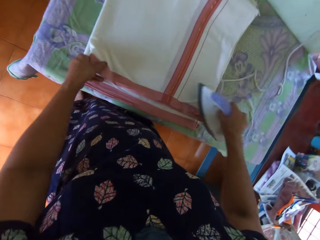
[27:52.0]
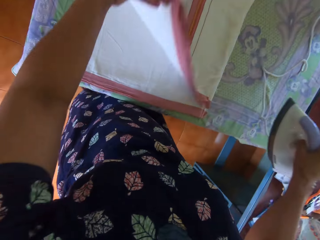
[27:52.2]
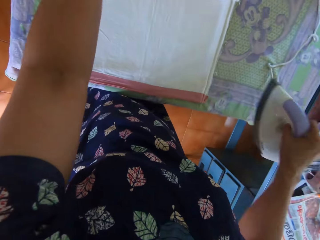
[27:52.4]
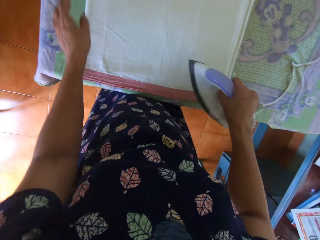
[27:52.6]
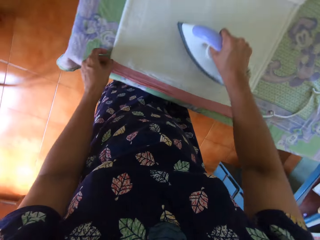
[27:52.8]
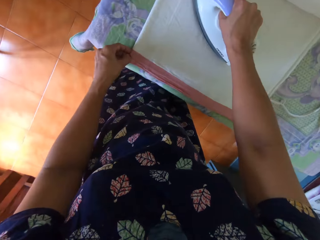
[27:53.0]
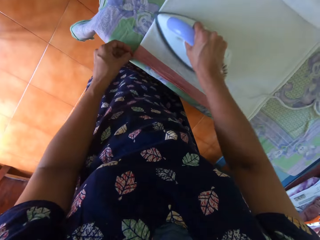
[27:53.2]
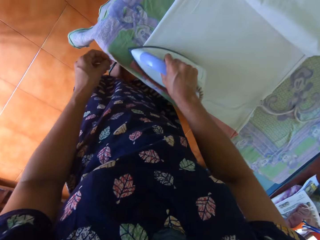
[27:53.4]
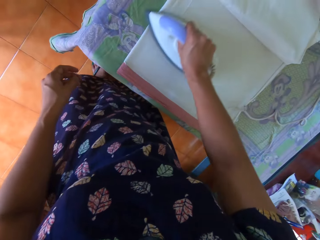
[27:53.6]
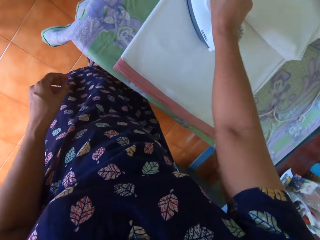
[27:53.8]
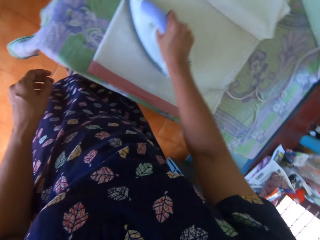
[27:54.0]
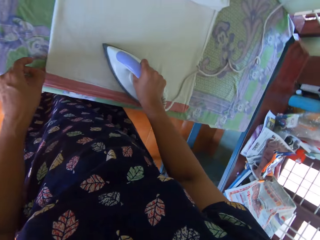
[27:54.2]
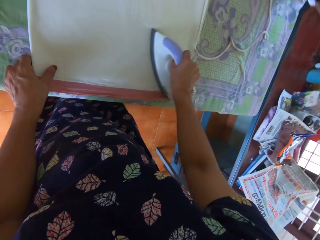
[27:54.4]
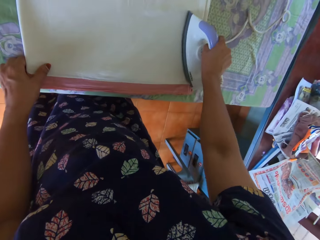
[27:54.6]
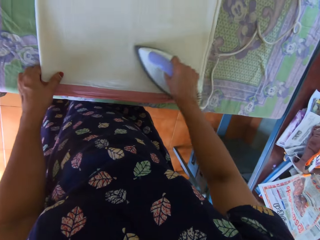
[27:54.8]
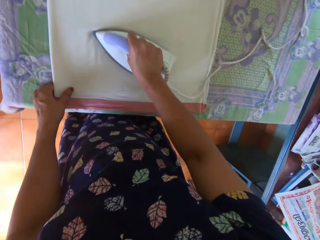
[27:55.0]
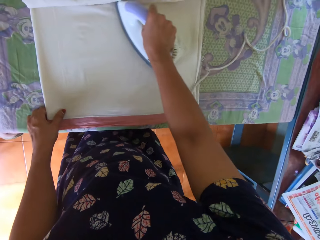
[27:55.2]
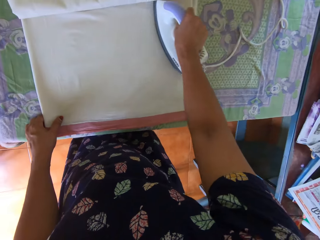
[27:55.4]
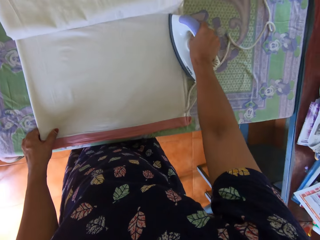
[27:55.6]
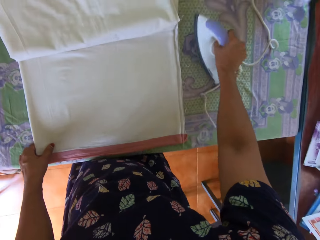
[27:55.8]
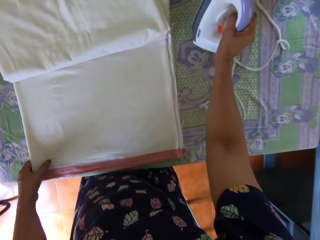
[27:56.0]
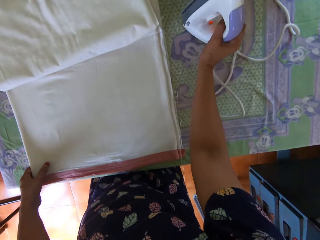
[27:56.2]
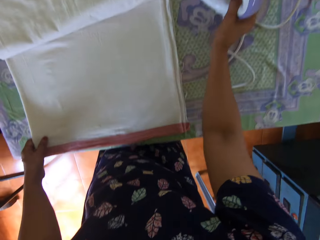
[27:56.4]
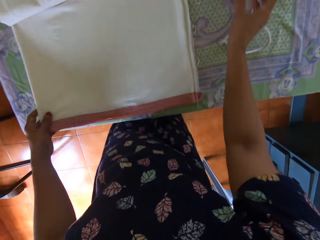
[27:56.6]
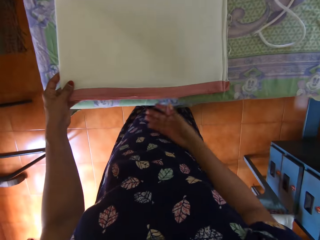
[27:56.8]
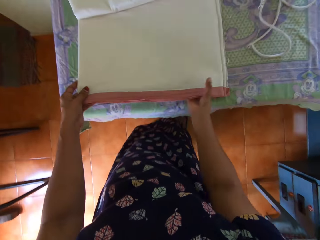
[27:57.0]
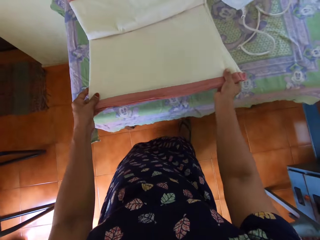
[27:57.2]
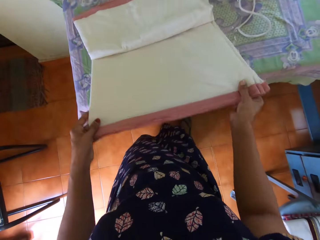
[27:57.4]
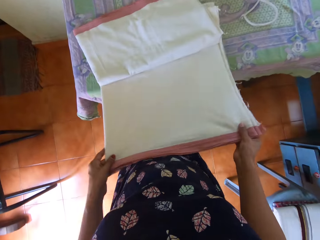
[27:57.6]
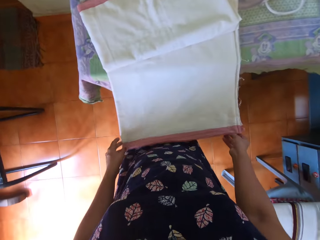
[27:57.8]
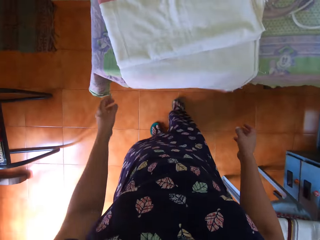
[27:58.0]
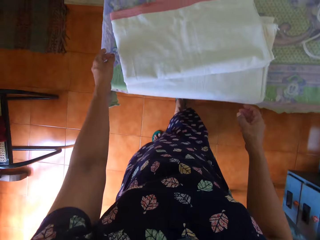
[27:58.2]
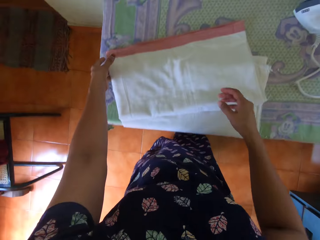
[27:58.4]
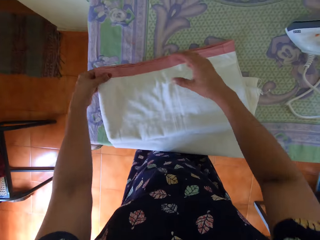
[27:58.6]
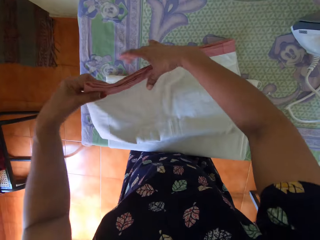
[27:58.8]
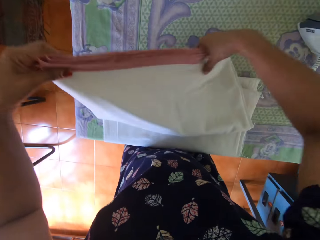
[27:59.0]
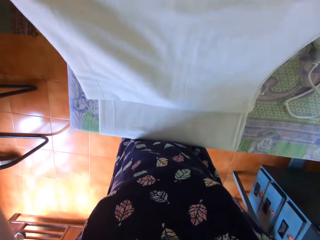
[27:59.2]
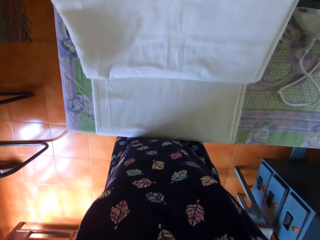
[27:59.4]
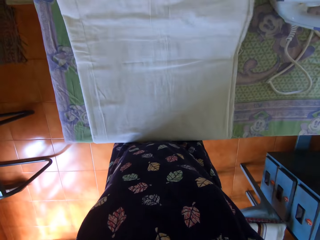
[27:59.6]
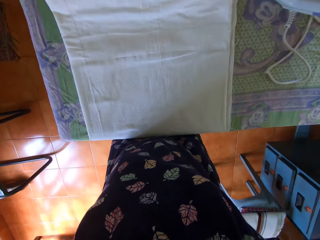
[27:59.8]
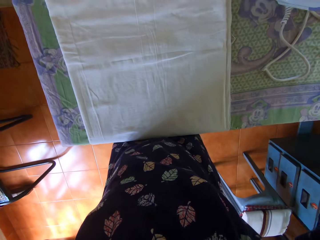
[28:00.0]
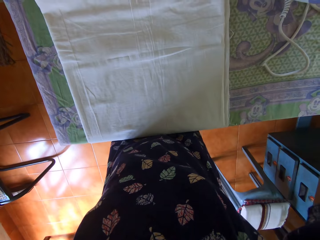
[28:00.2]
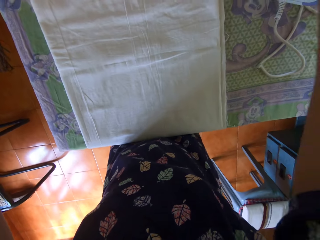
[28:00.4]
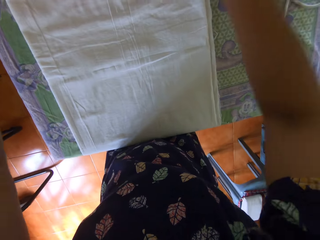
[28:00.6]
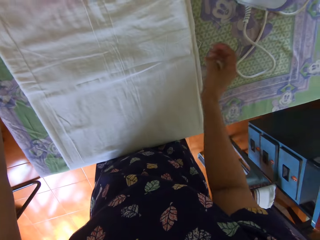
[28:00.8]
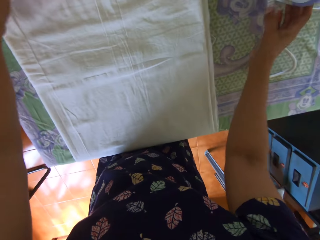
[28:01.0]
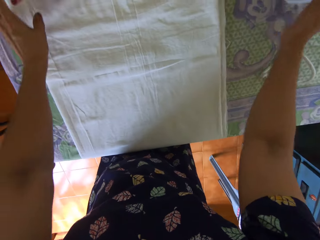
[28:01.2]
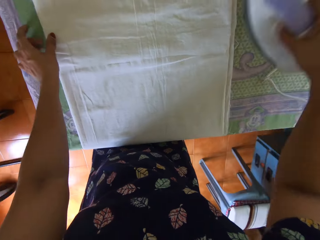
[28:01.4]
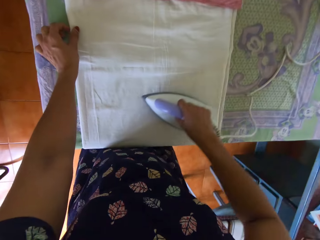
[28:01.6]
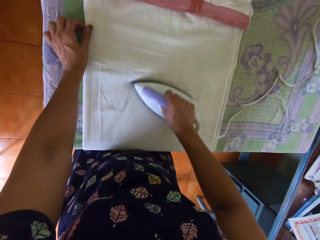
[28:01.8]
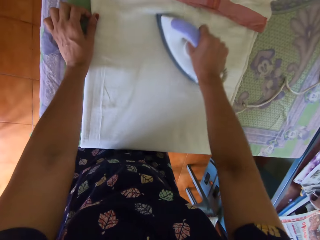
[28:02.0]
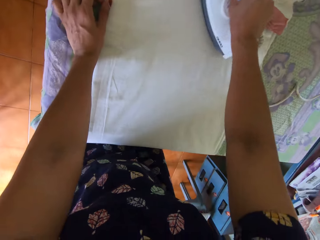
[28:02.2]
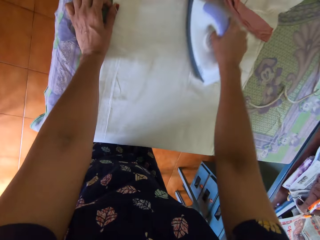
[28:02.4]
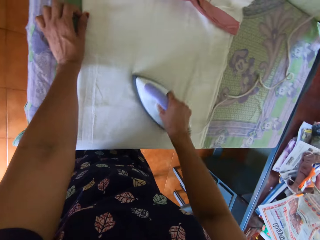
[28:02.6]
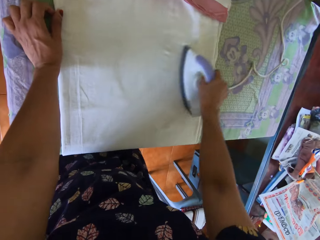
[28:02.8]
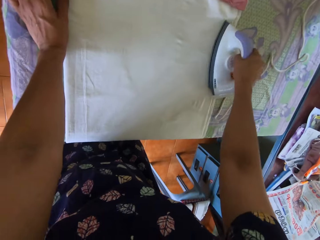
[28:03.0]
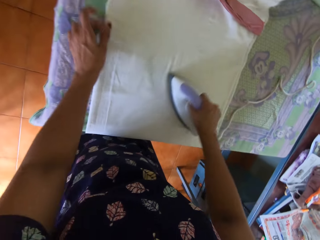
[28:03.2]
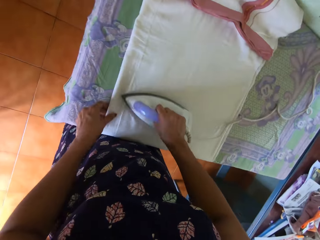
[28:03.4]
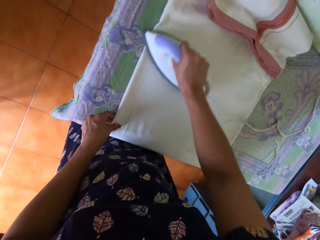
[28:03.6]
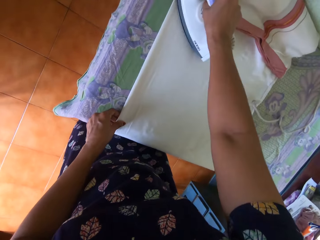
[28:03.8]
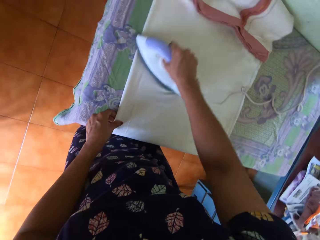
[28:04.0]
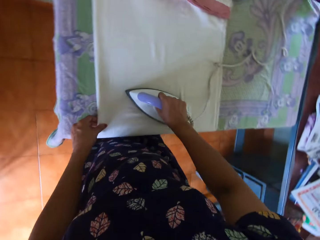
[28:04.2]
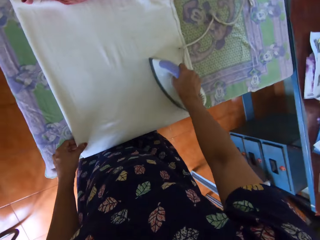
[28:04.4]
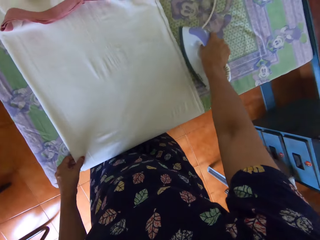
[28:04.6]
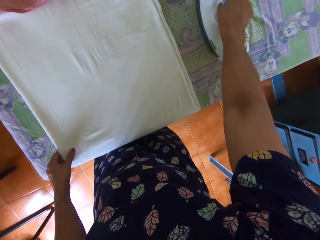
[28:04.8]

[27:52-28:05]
The camera wearer adjusts the bedsheet with both hands on the first table. She irons the bedsheet with the iron in her right hand on the first table. She places the iron on the first table with her right hand. She adjusts the bedsheet with both hands on the first table. She holds the cloth. She puts the cloth on the table. She picks up the cloth. She holds the cloth. She puts the cloth on the table. She irons the bedsheet with the iron in her right hand on the first table. She picks up the iron.

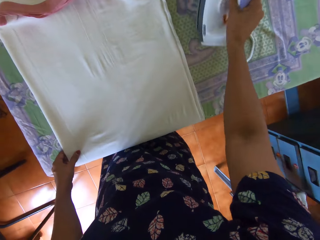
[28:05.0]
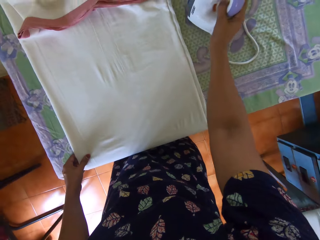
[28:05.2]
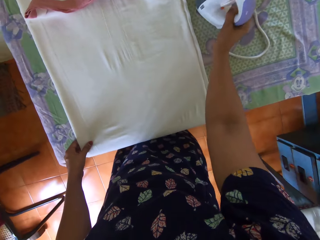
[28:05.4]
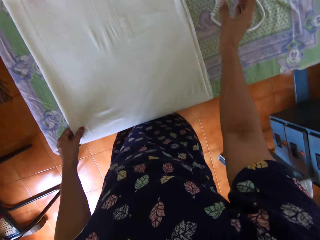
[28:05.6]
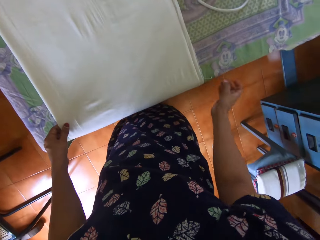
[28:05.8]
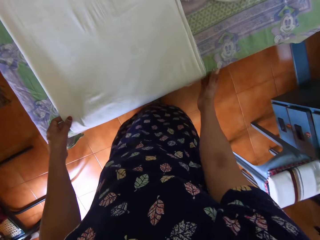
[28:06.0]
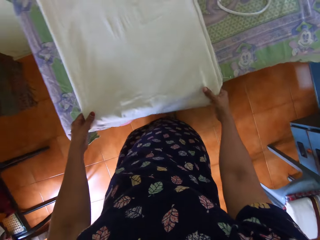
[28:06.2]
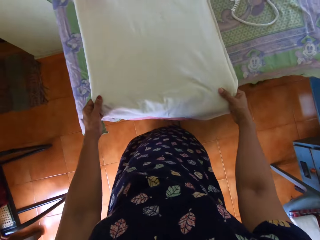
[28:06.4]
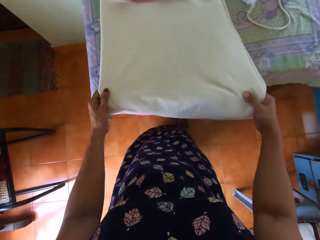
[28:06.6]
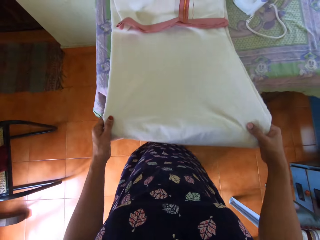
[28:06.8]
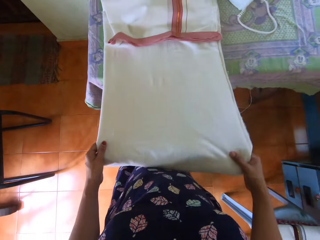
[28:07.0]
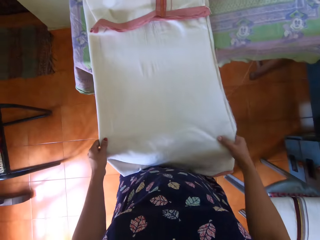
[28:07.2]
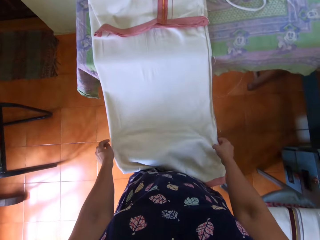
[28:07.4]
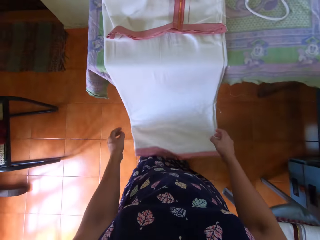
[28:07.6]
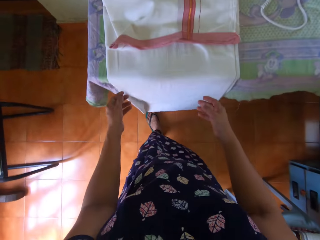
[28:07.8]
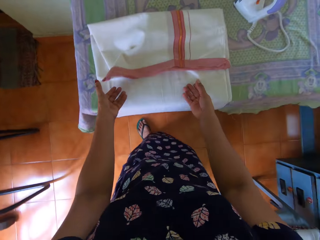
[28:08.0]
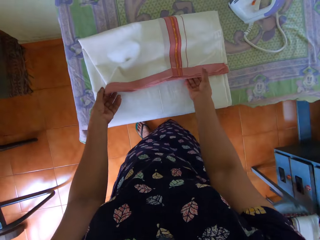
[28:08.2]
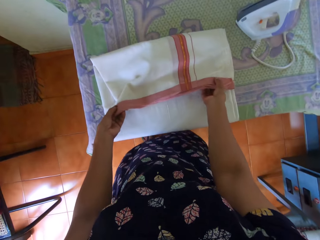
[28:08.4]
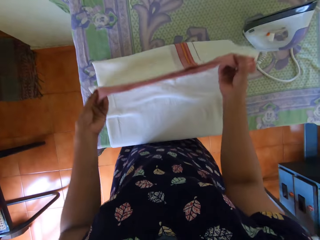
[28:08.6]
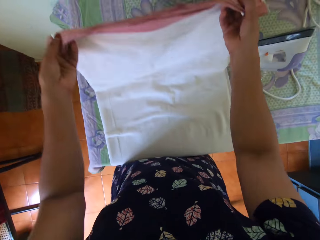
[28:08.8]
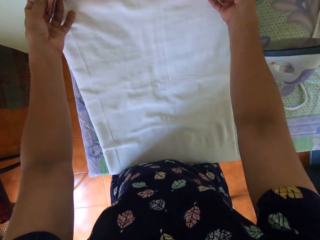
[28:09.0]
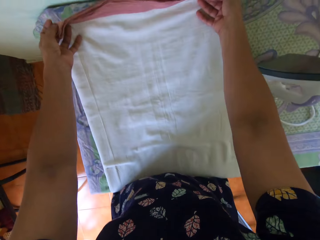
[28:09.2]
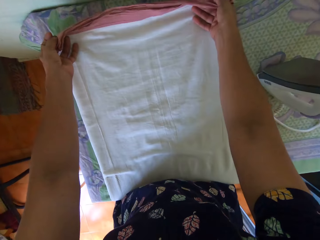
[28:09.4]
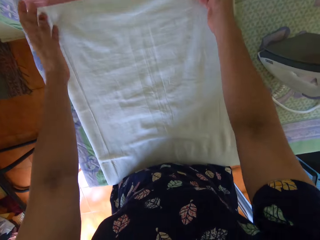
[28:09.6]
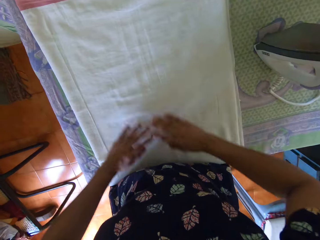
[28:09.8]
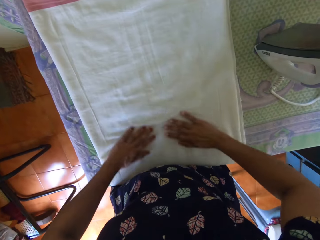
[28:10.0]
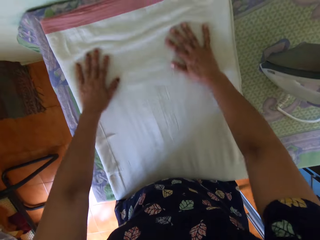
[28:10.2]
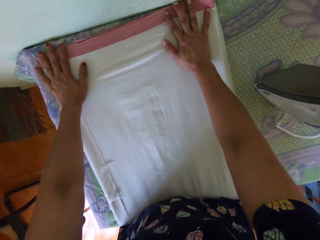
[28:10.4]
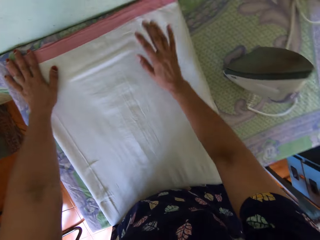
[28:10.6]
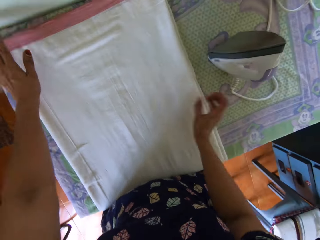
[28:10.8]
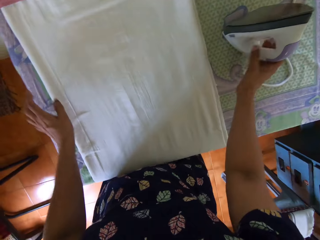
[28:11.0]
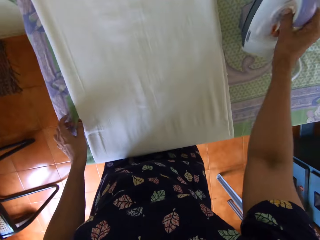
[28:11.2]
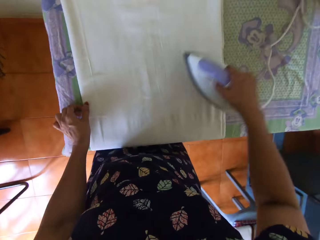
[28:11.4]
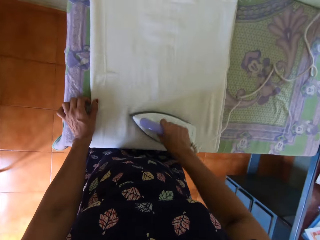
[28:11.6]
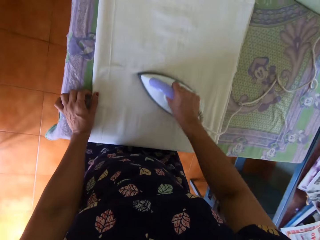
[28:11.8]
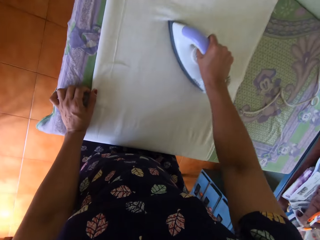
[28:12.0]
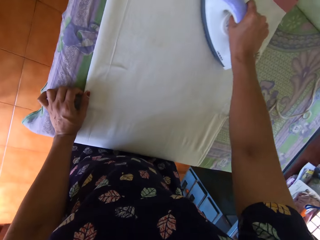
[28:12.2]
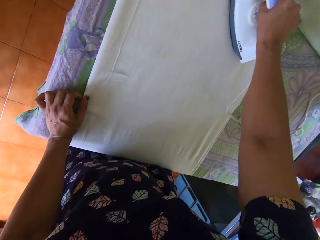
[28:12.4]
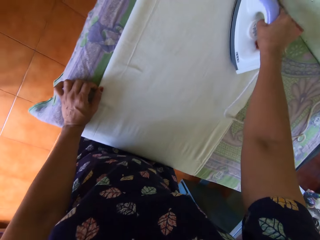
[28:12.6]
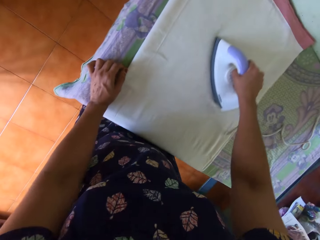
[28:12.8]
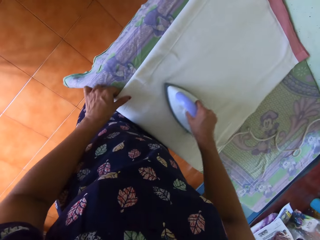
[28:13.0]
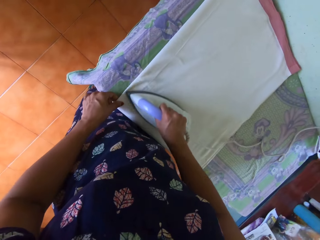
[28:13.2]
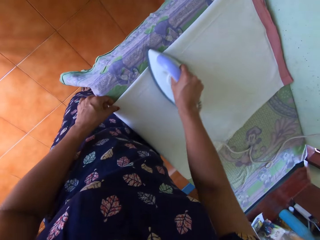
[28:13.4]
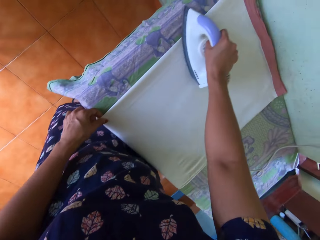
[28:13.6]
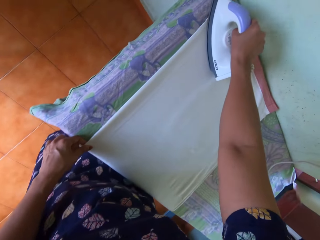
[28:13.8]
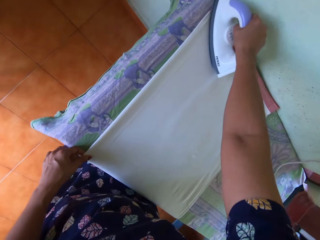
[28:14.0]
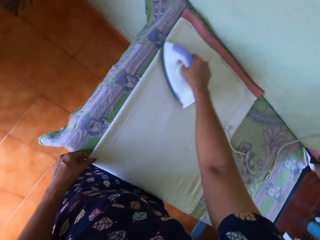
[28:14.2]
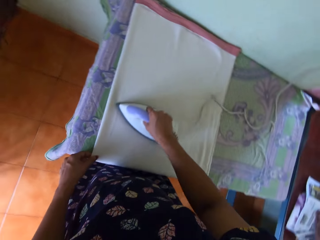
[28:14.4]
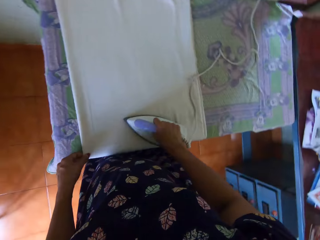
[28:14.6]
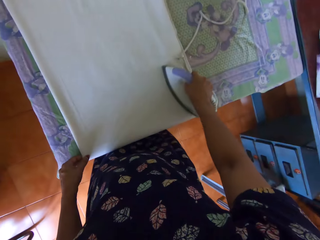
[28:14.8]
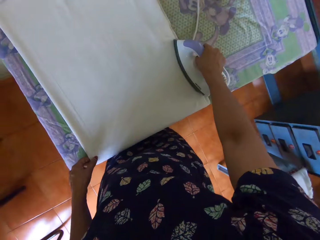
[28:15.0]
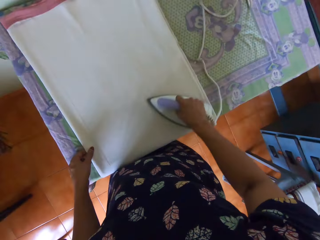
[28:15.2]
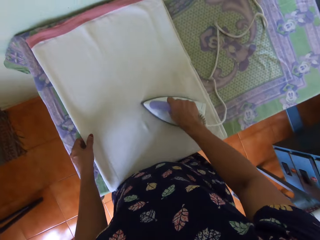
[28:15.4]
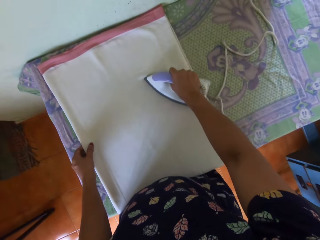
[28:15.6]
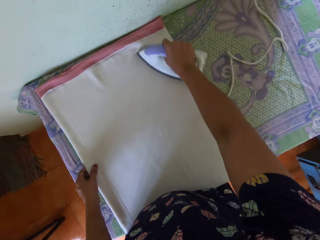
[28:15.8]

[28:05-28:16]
The camera wearer puts the iron on the table. They hold the cloth. They move the cloth. They hold the cloth. They put the cloth on the table. They straighten the cloth with hands. They hold the iron. They iron the cloth.
